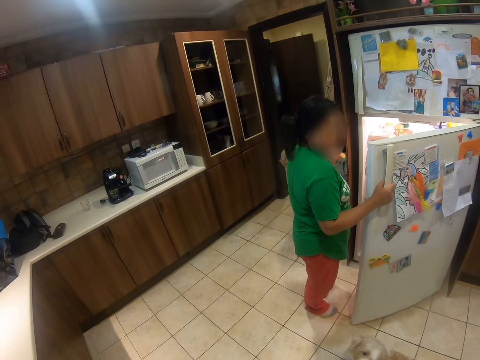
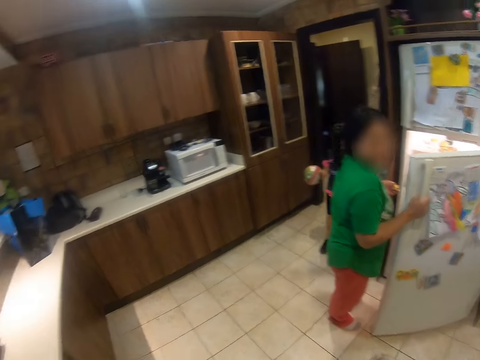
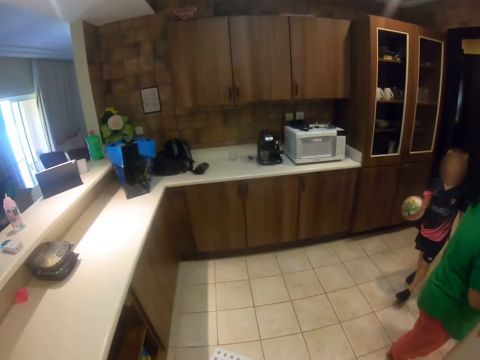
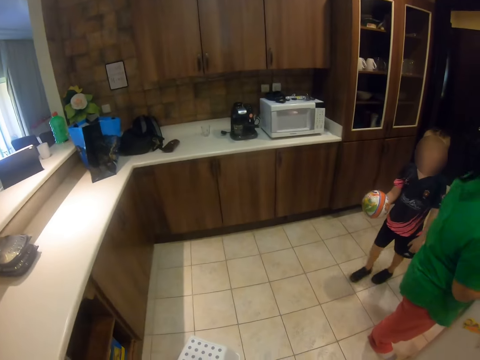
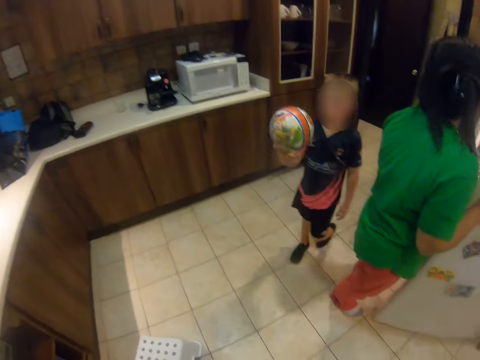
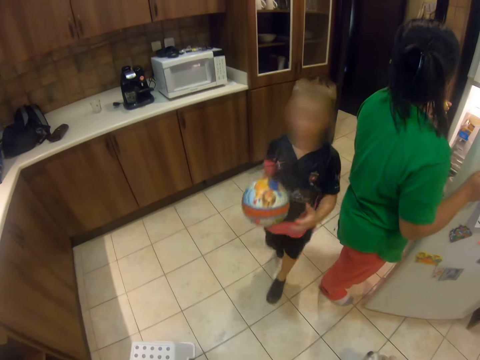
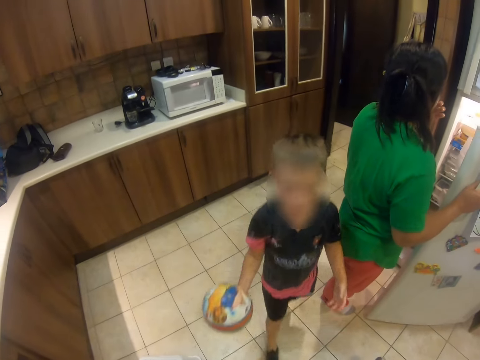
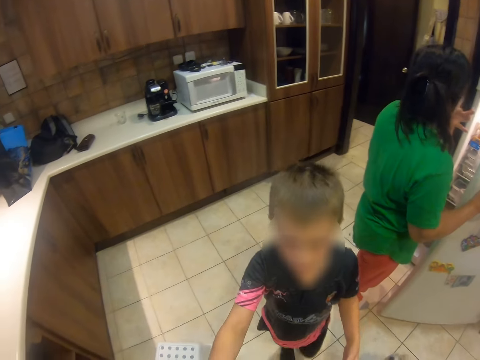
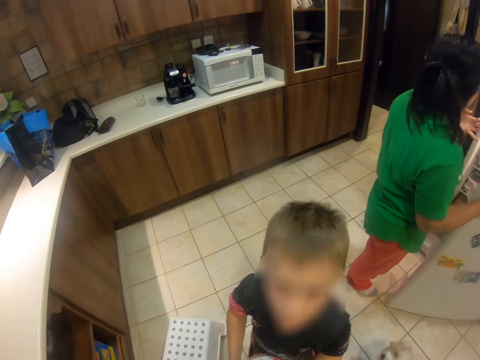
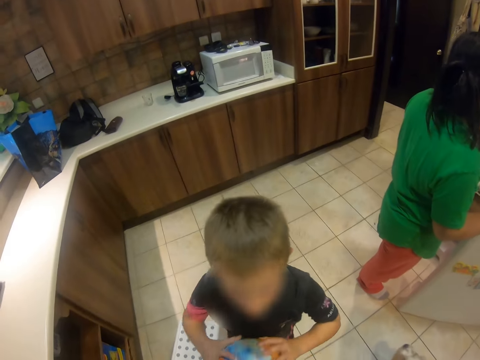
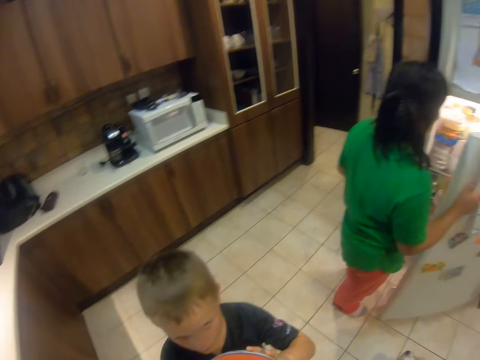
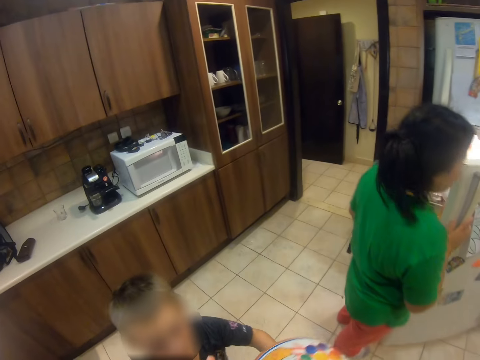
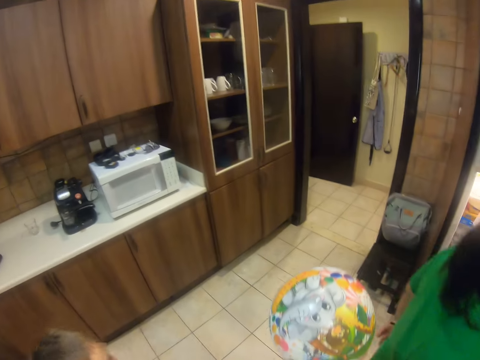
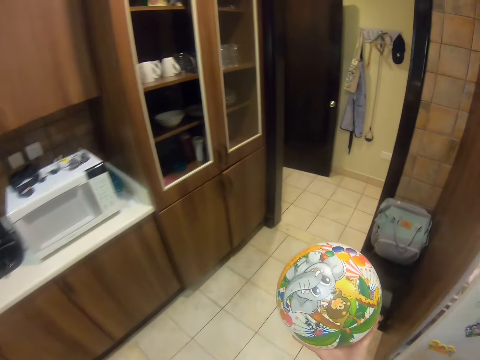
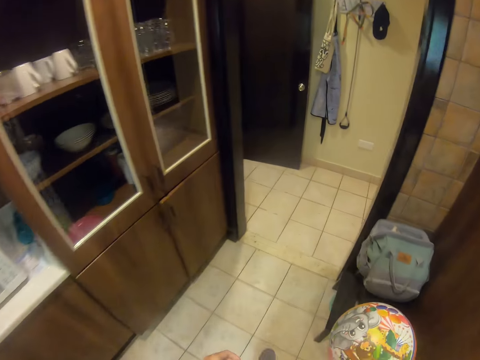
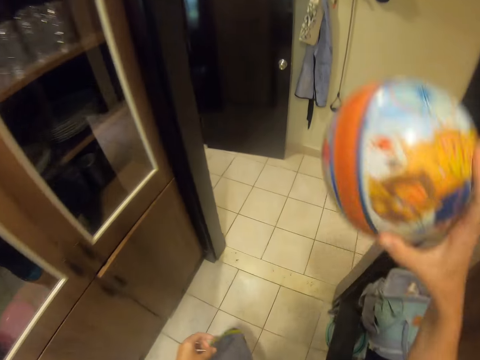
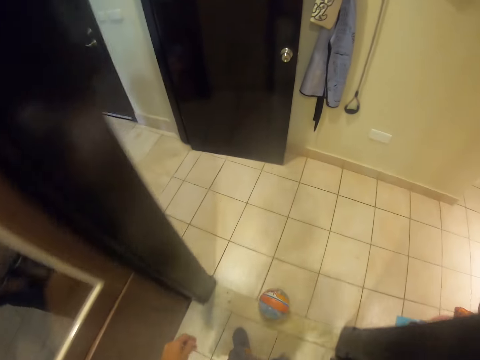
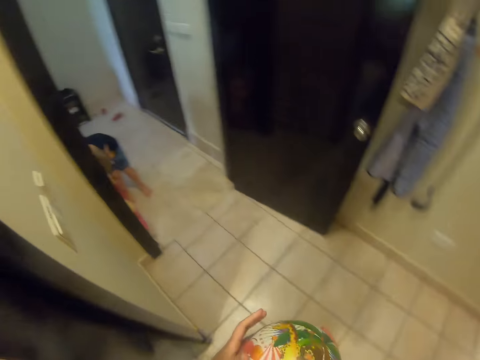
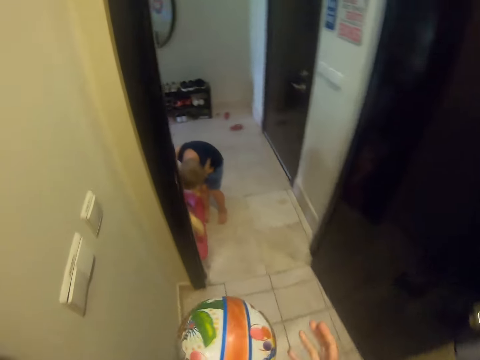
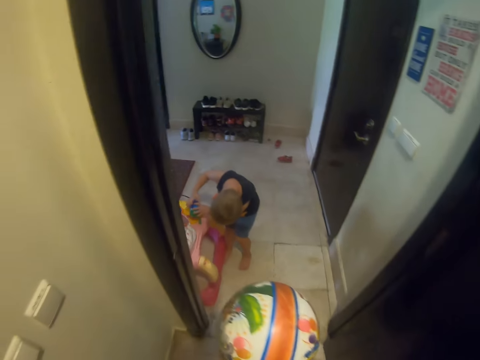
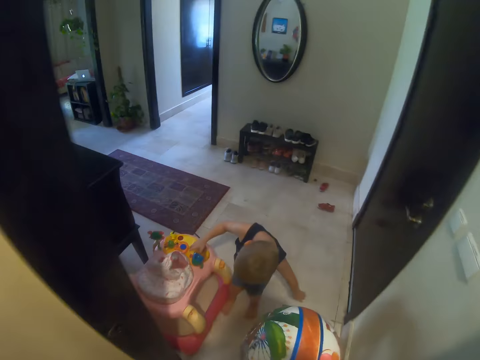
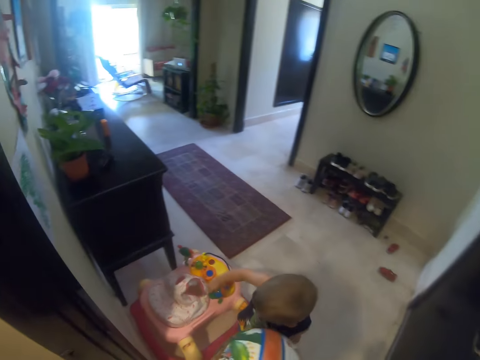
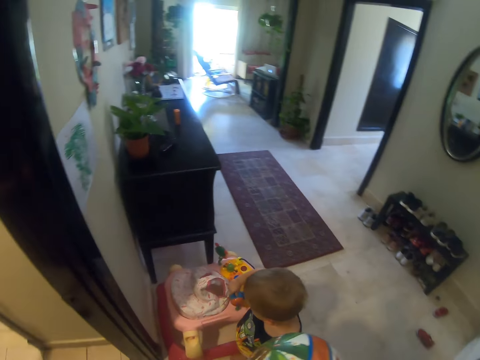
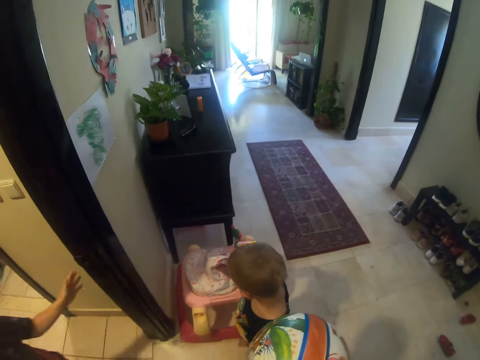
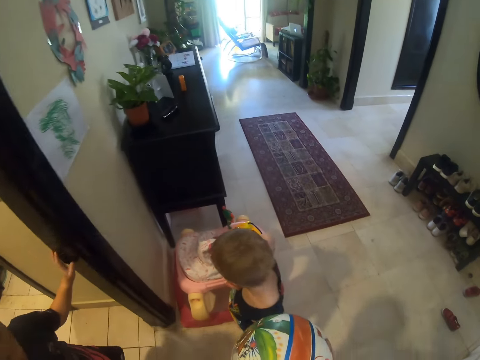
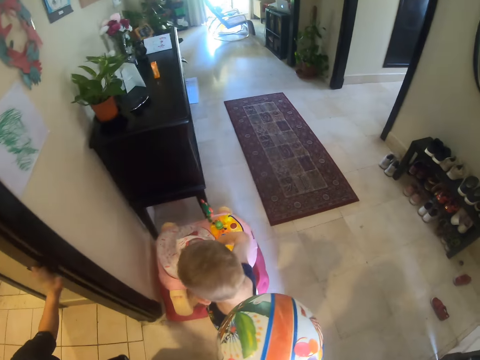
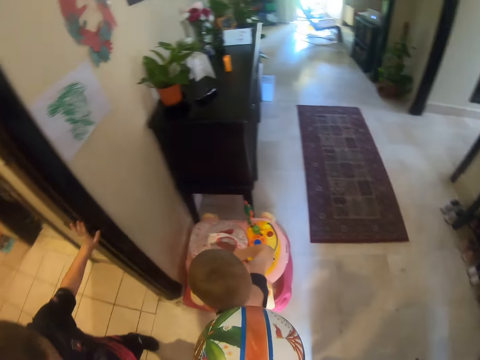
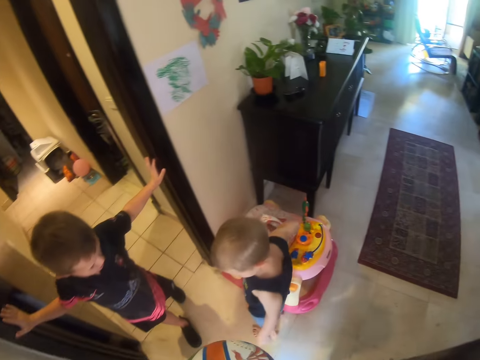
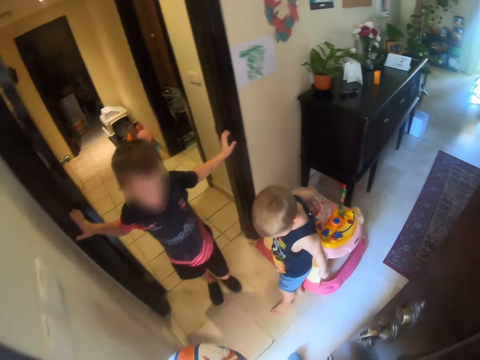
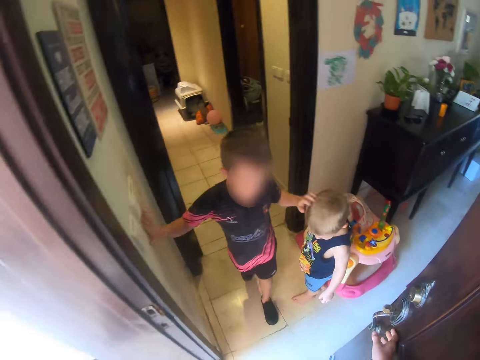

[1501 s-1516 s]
The camera wearer stands. A kid walks. The camera wearer looks at the kid. The kid hands the ball to the camera wearer. The camera wearer walks with the ball in the house. They play with the ball in the house, bounce the ball, walk, and stand.

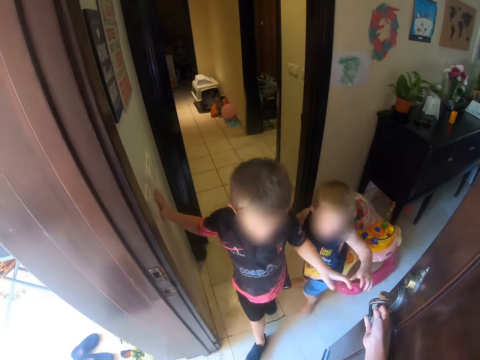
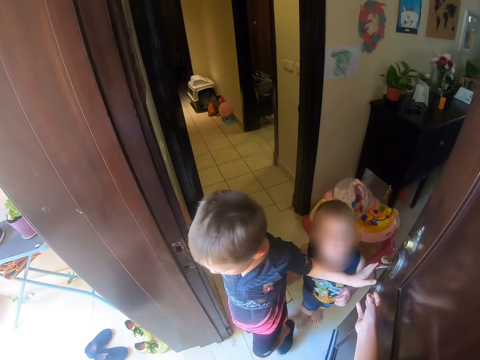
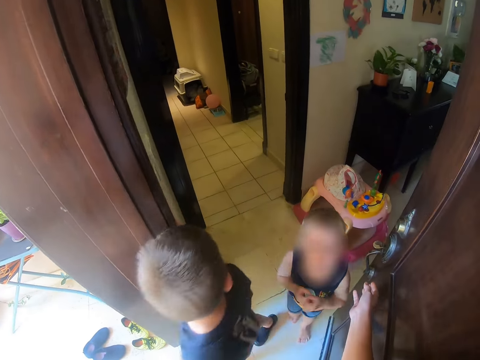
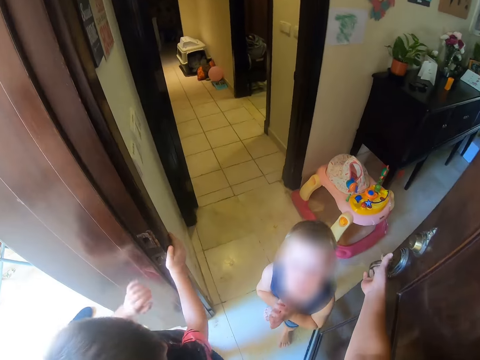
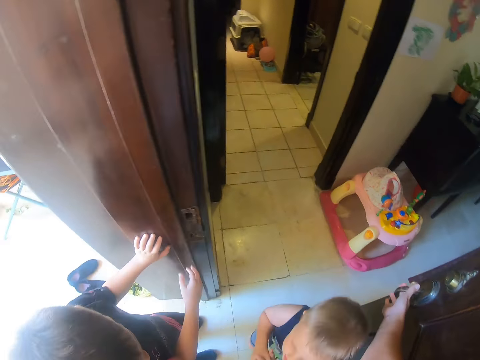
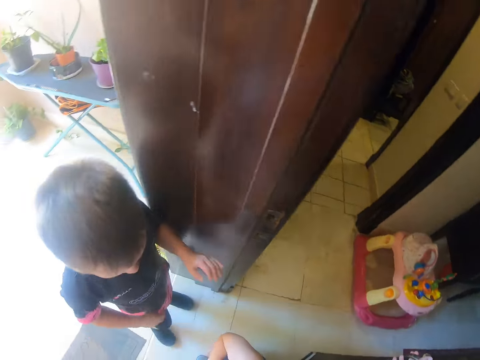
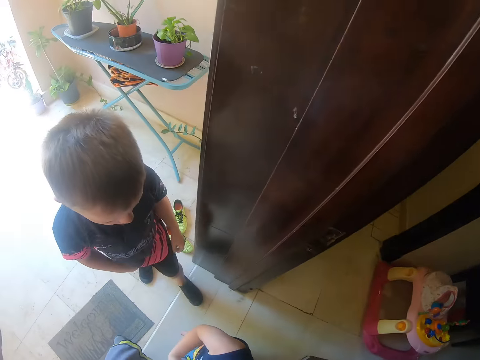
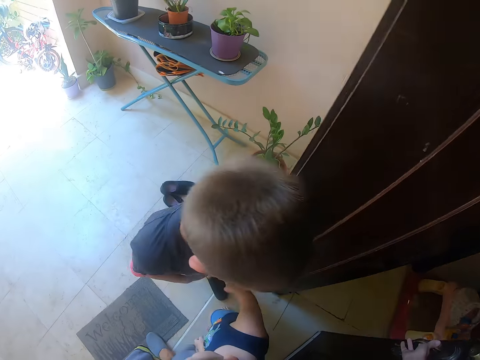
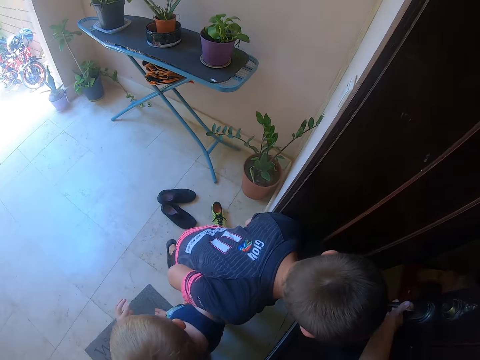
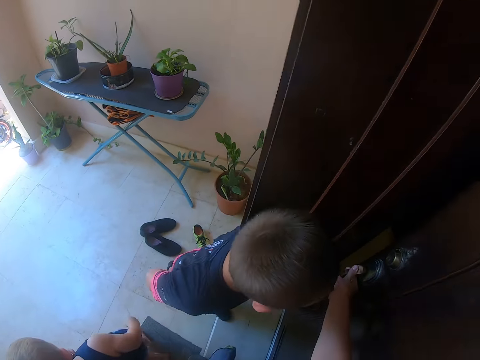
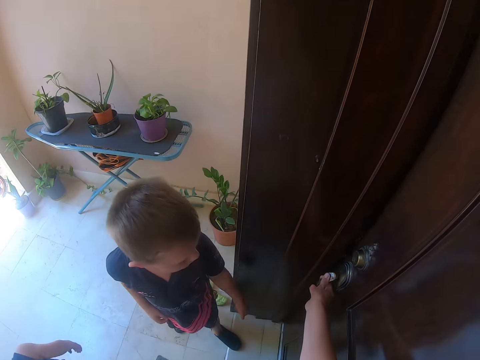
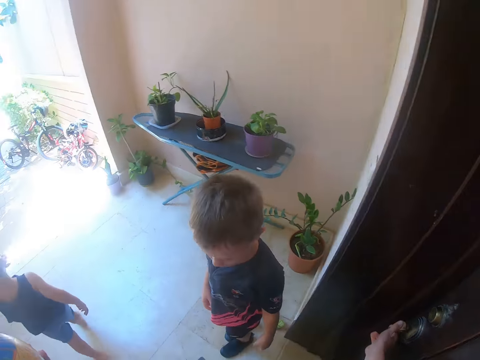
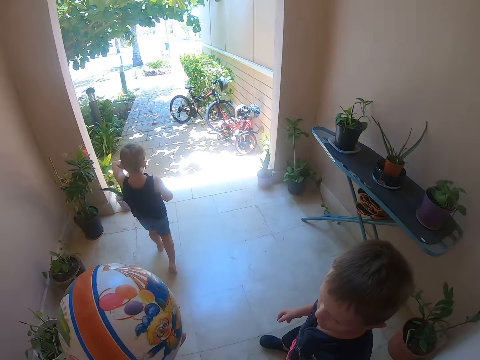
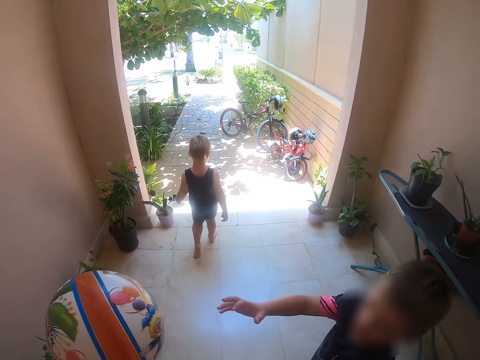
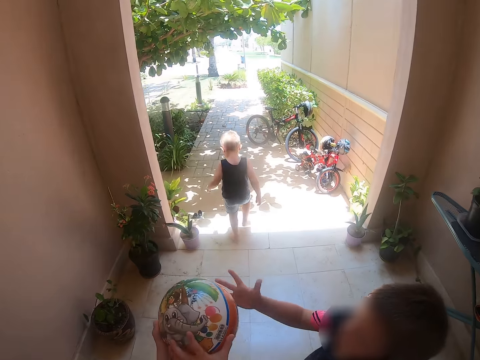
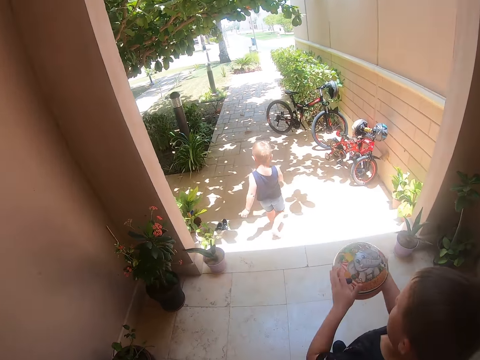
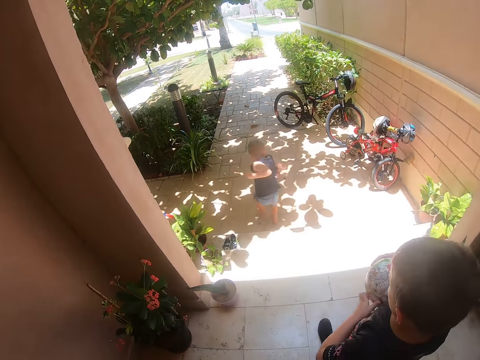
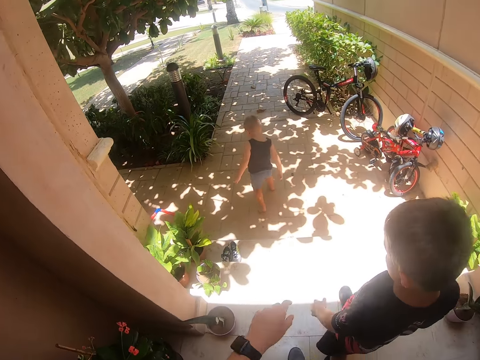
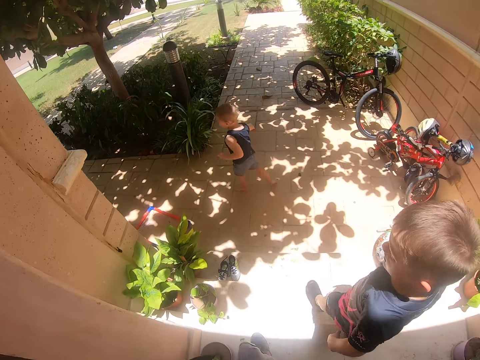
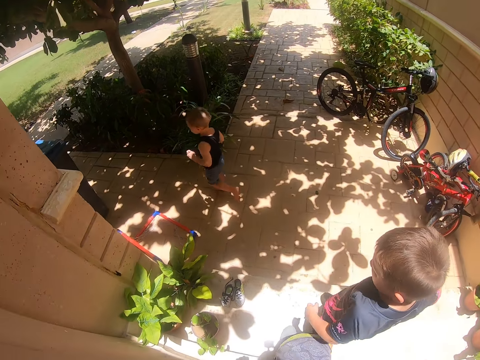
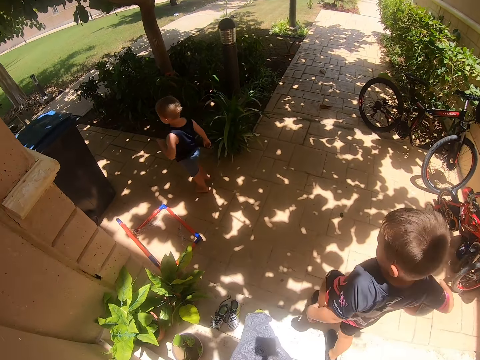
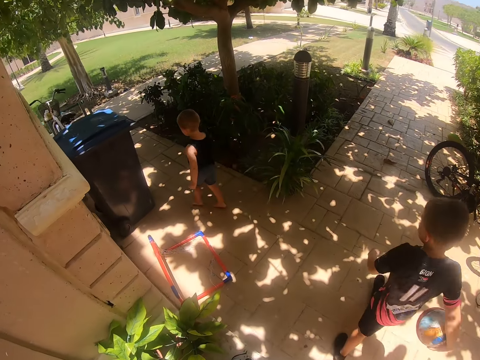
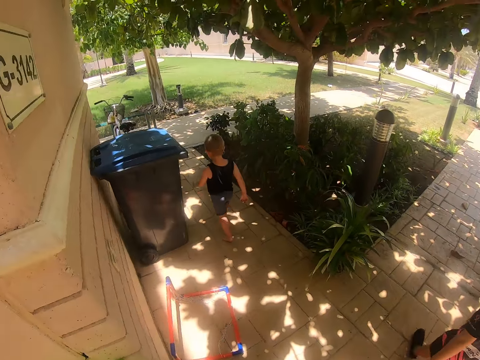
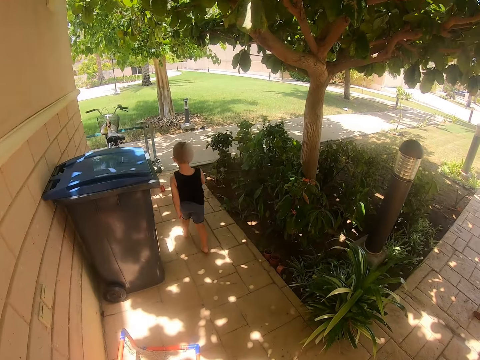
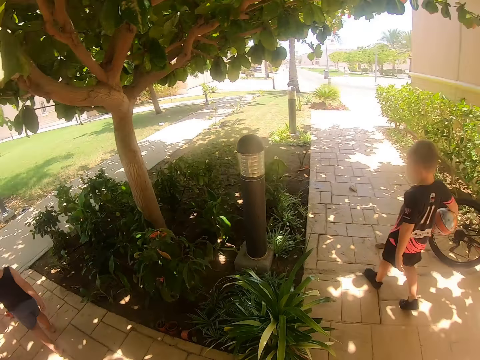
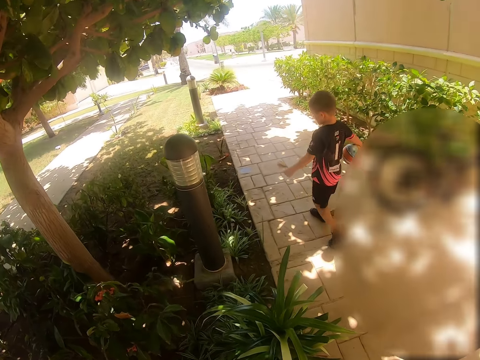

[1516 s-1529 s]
A kid walks. The camera wearer walks around the house. Another person walks. The camera wearer closes the door. The other person walks. The kid walks outside the house. The camera wearer walks.
